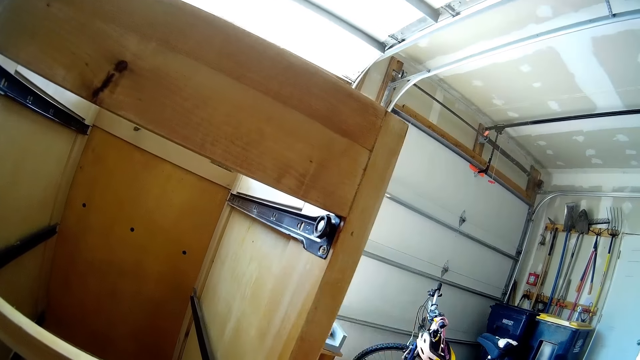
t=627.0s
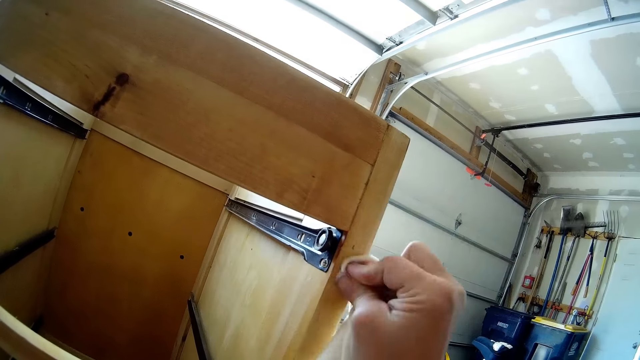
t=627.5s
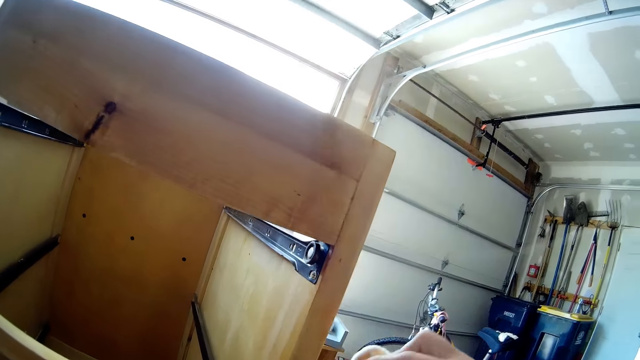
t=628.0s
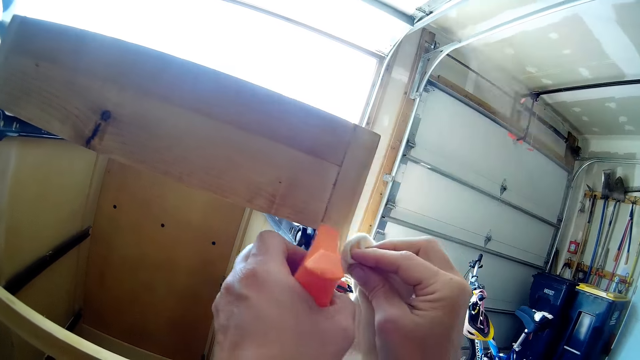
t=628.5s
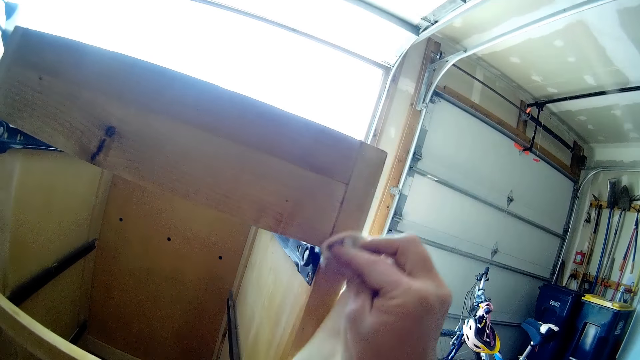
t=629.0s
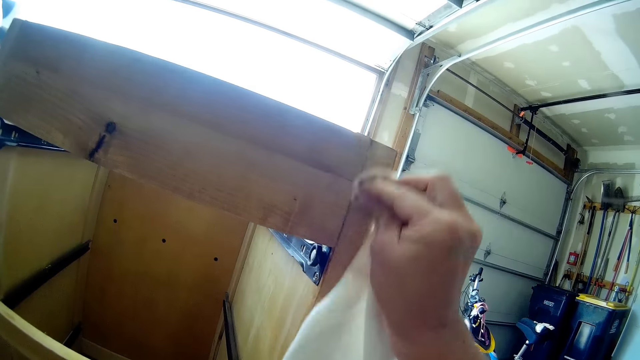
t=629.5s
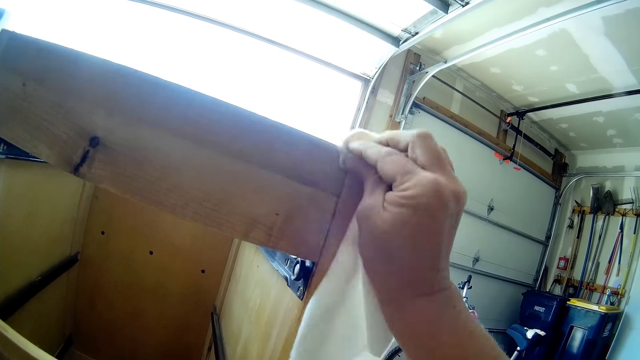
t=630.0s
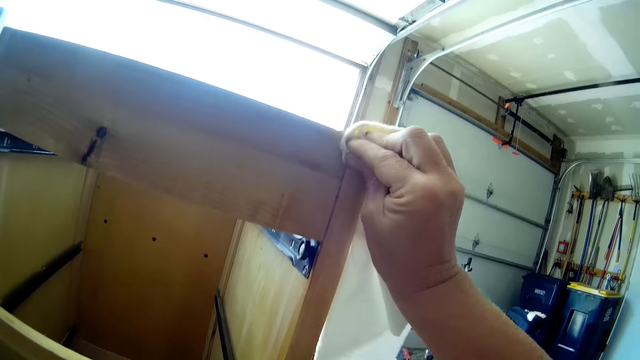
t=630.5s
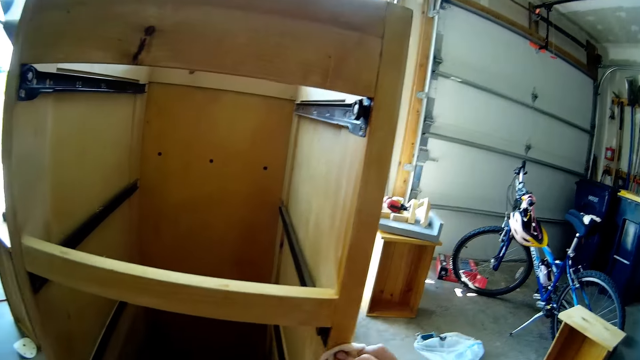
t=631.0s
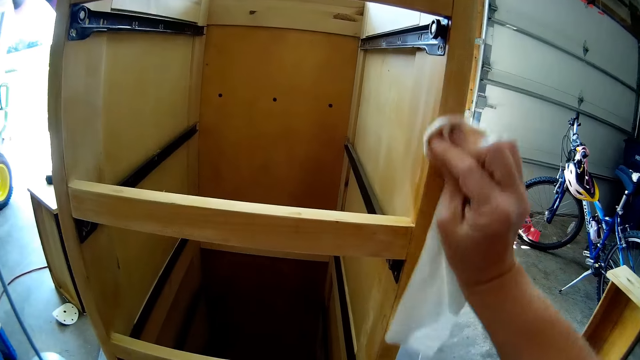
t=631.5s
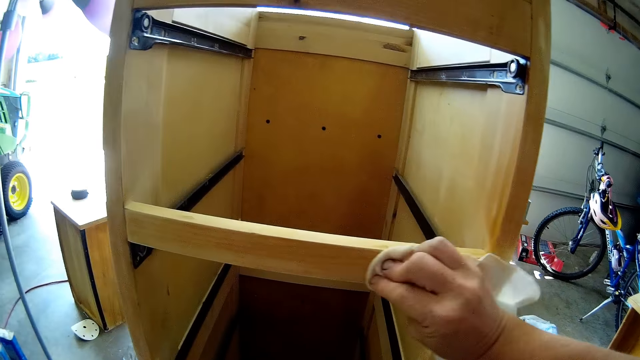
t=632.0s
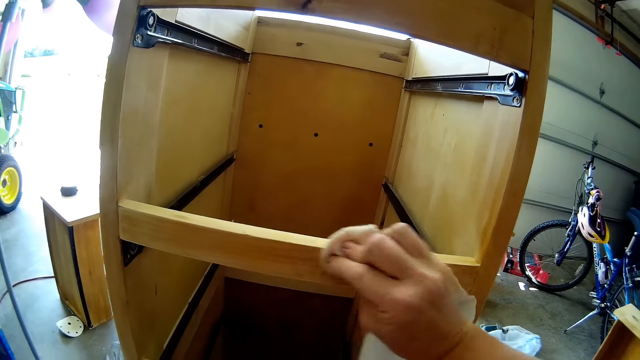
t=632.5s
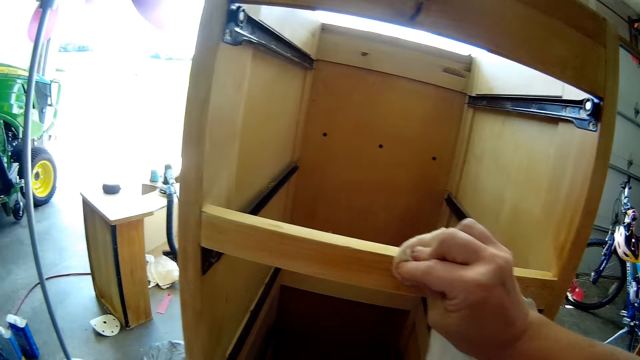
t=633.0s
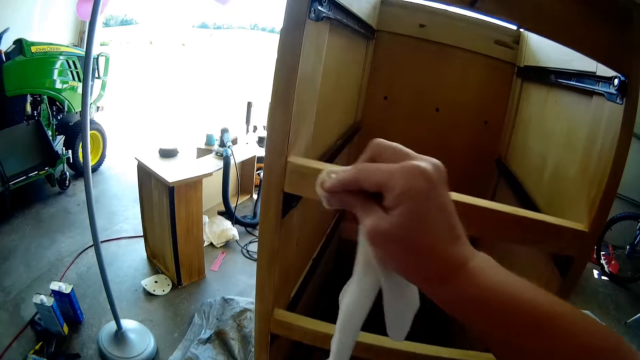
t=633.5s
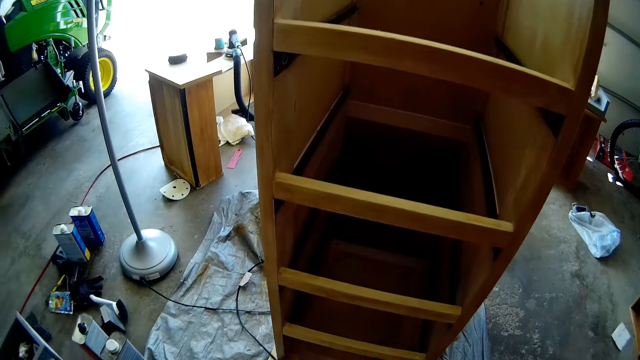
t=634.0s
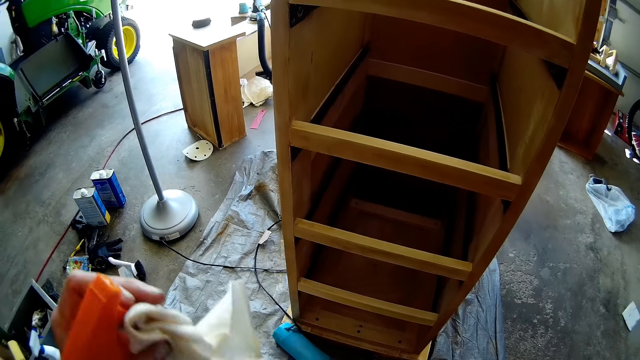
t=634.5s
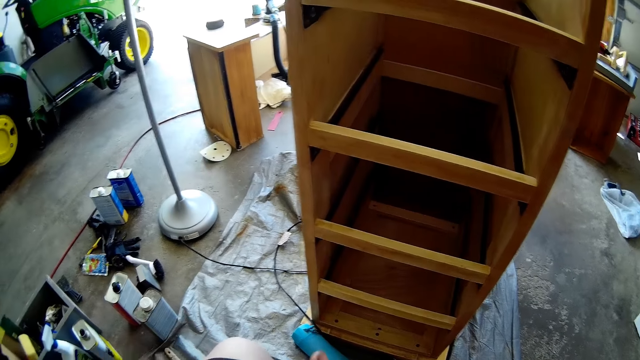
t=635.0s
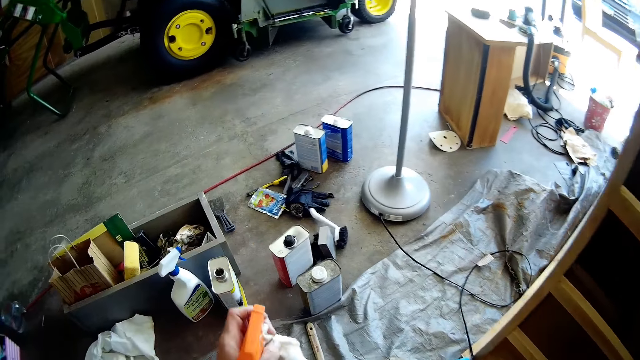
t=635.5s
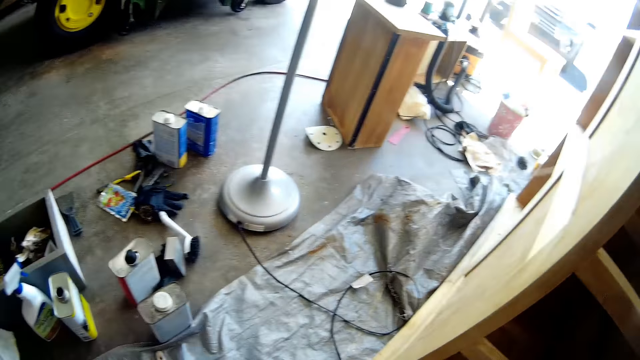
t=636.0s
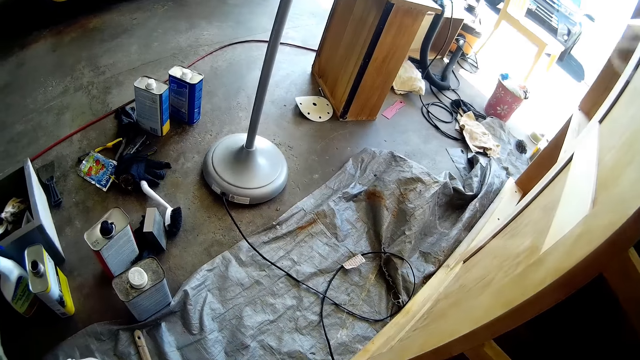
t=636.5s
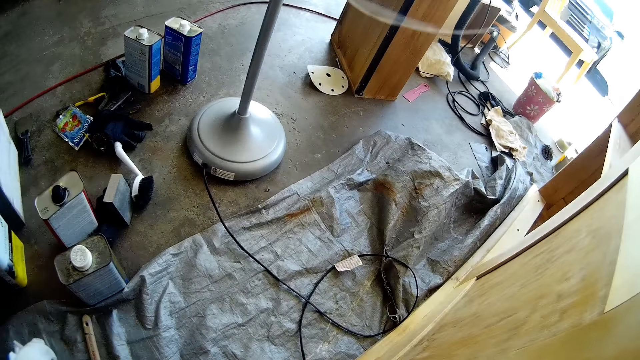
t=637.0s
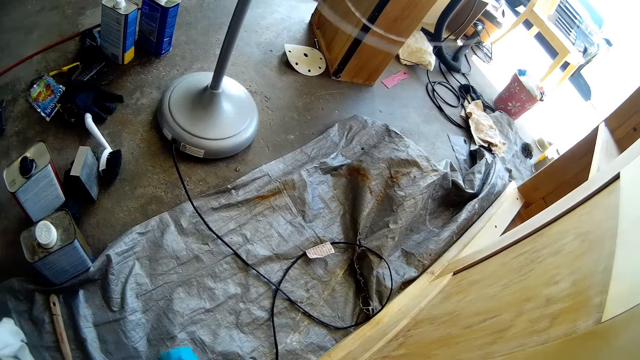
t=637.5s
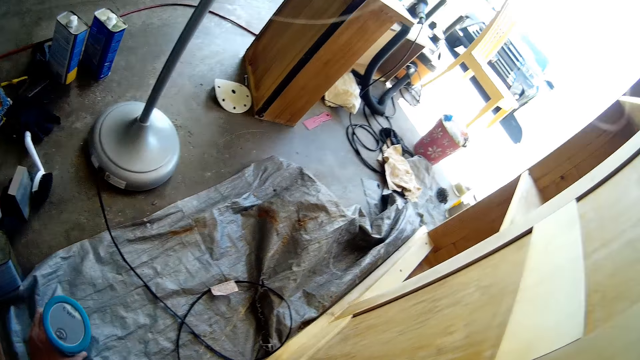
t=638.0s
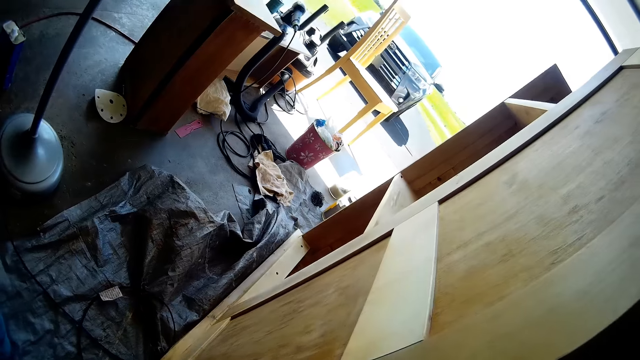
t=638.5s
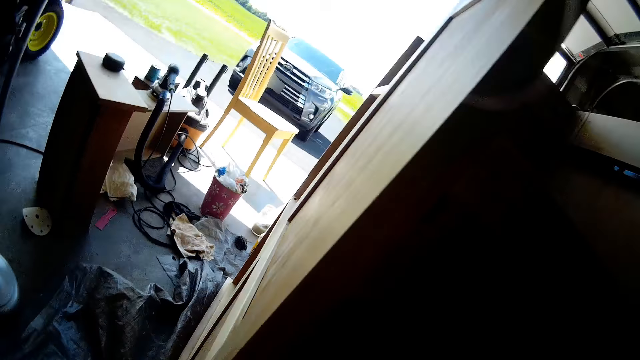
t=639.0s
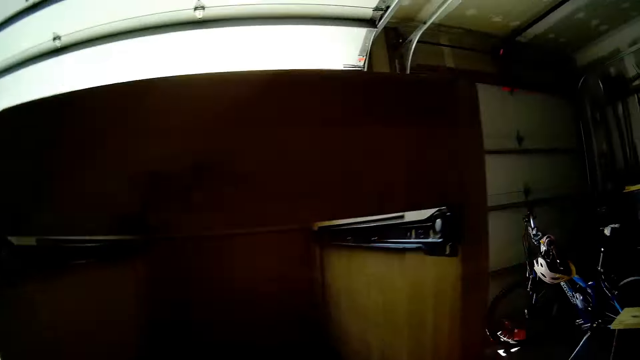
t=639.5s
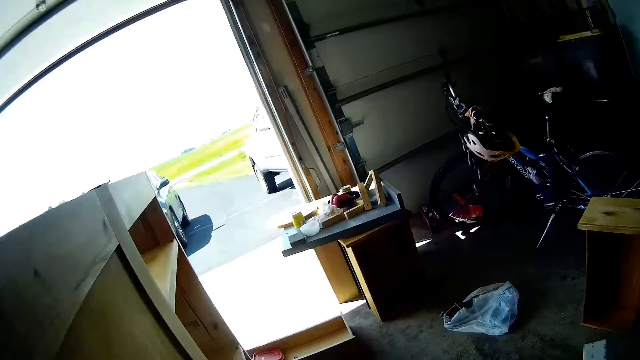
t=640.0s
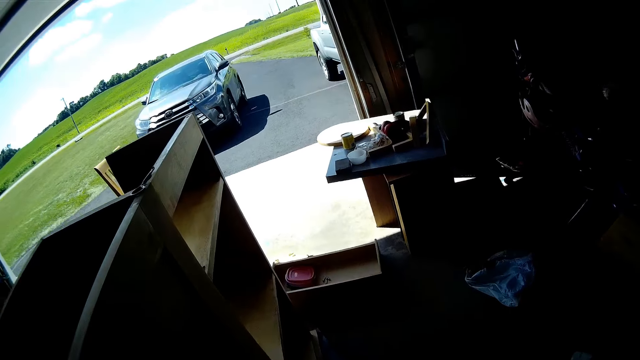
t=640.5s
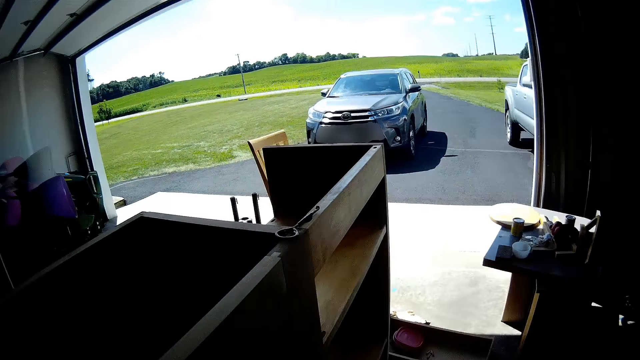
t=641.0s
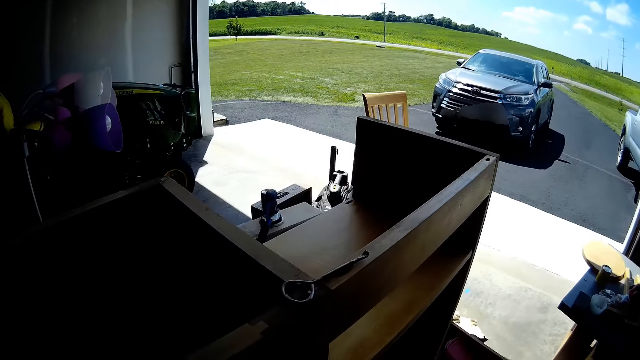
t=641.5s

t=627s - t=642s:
The camera wearer sprays on the chest of drawers. She wipes the drawer with a cloth. She places the spray on the floor. She holds the water bottle with her left hand.

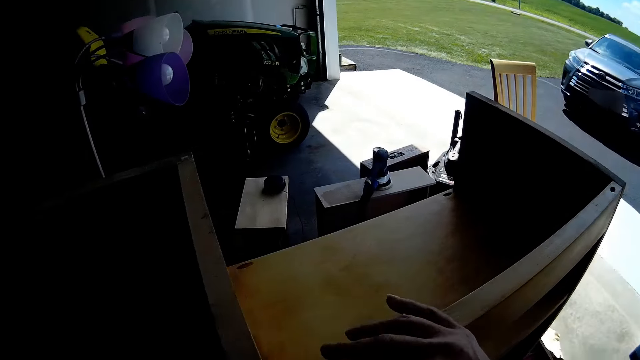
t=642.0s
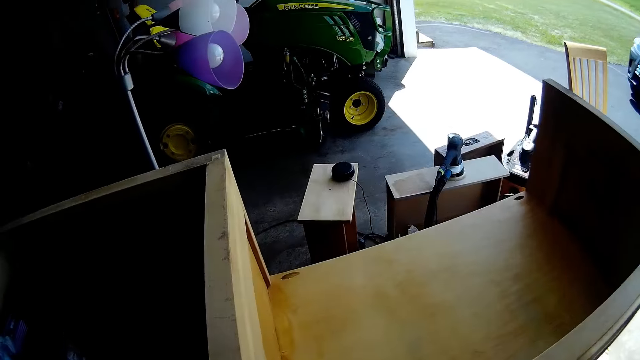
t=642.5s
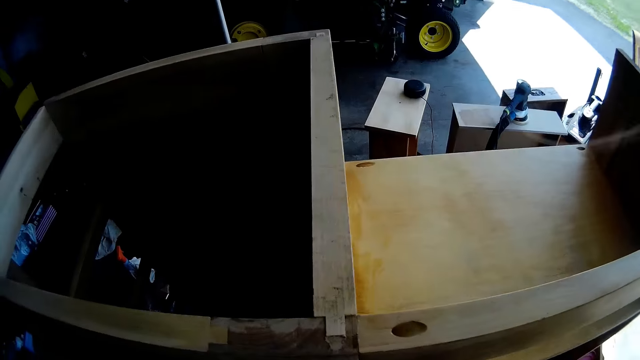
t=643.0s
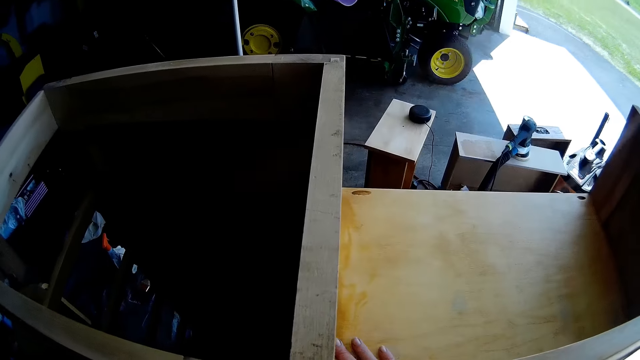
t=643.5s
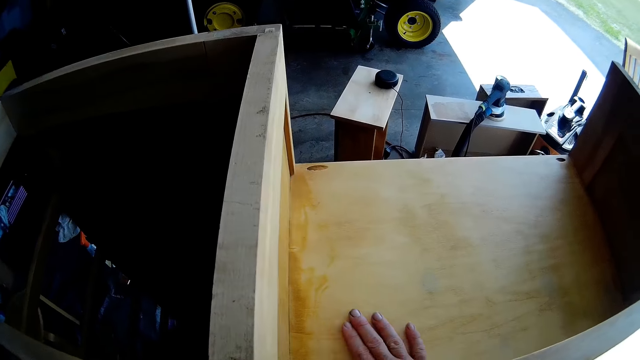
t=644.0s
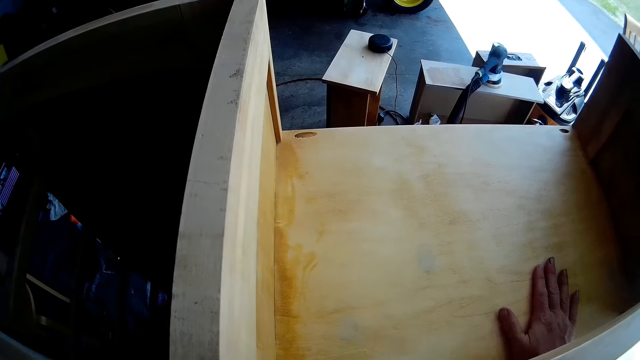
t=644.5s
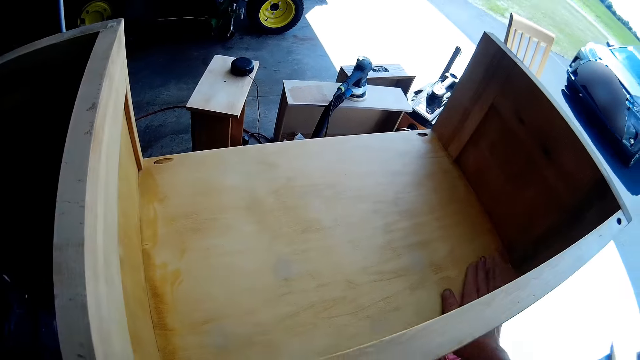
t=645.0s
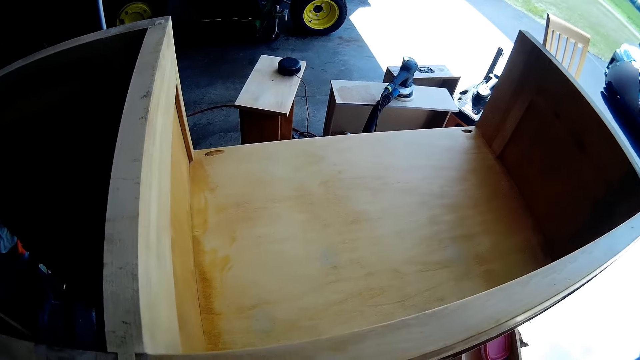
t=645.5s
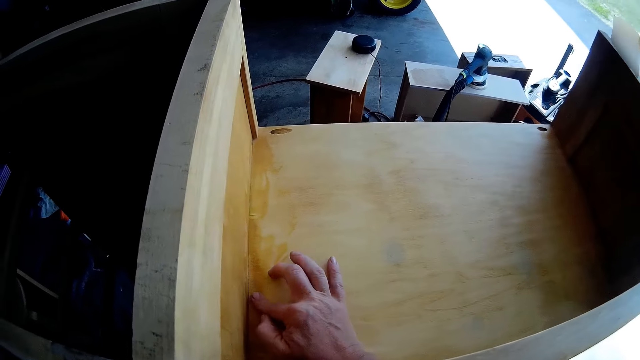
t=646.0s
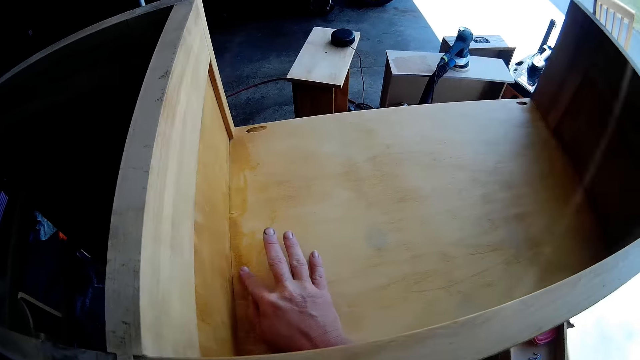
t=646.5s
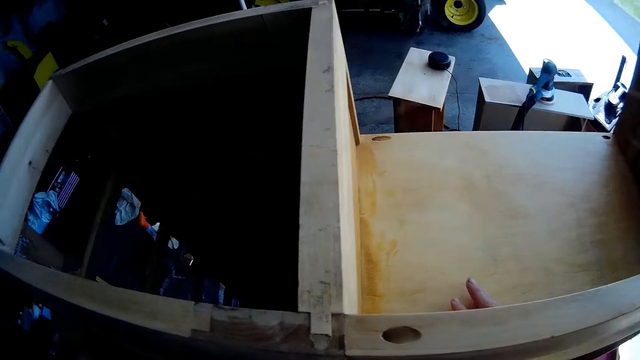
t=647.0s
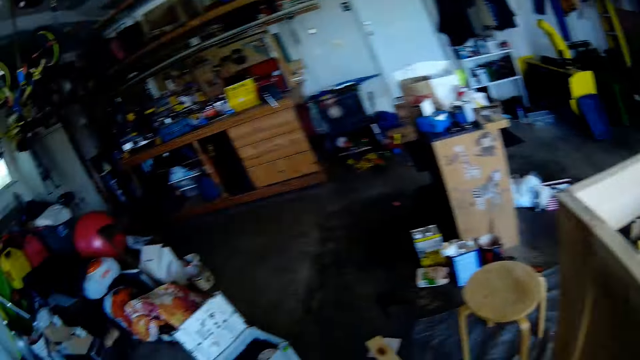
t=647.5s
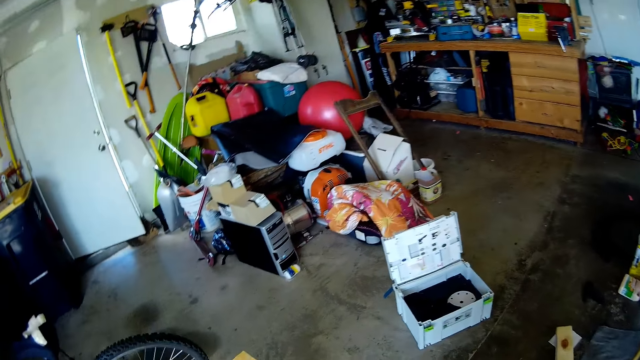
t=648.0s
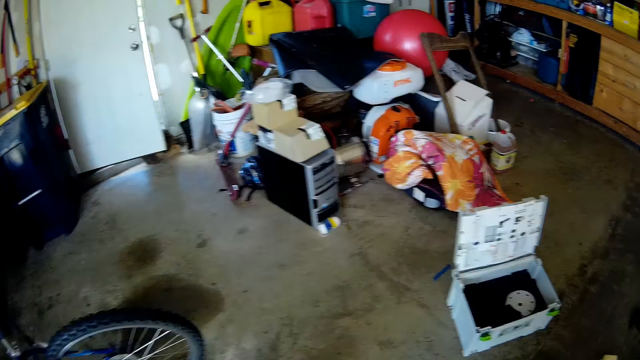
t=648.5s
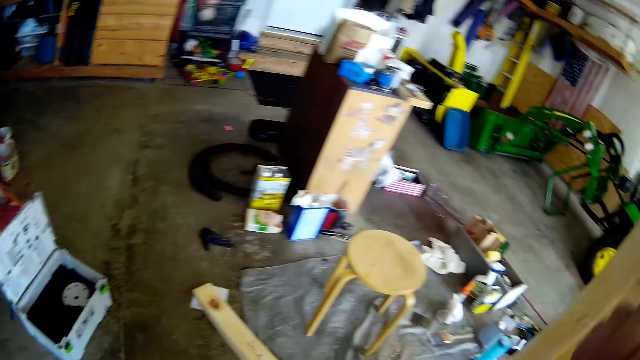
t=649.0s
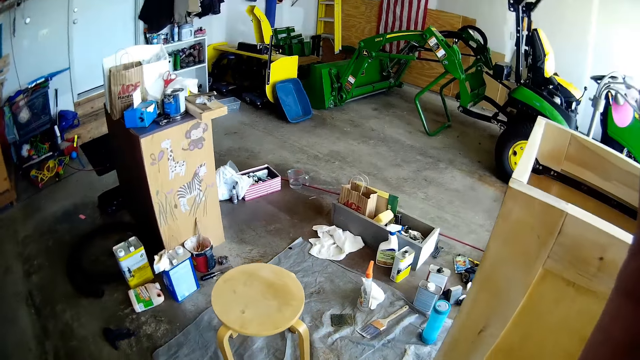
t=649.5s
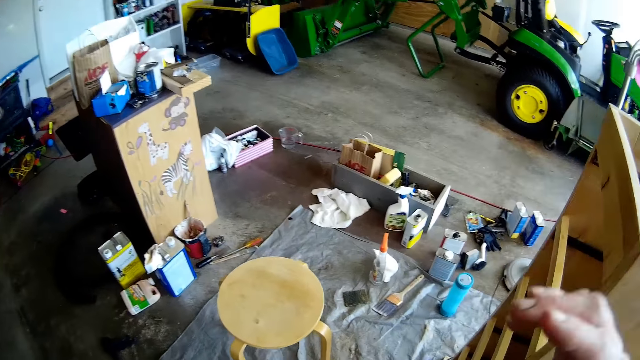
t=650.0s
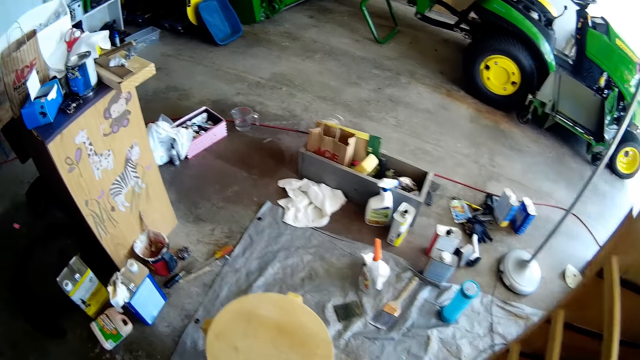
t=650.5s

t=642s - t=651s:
The camera wearer touches the wooden cabinet with her right hand. She walks around the garage.
